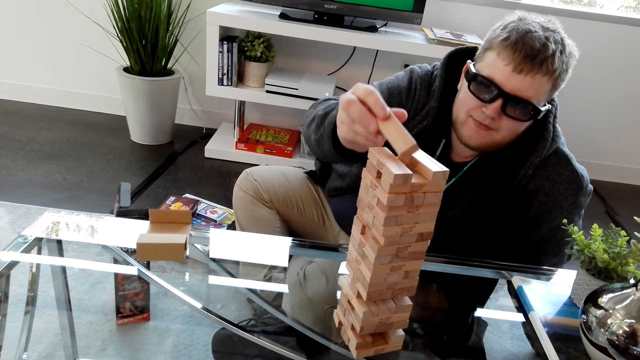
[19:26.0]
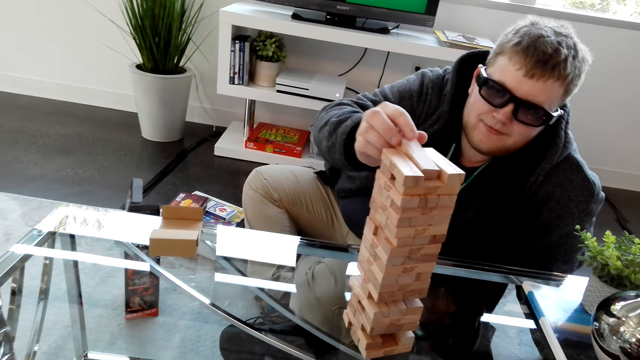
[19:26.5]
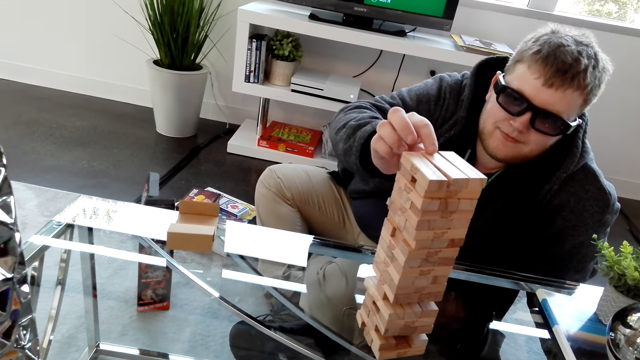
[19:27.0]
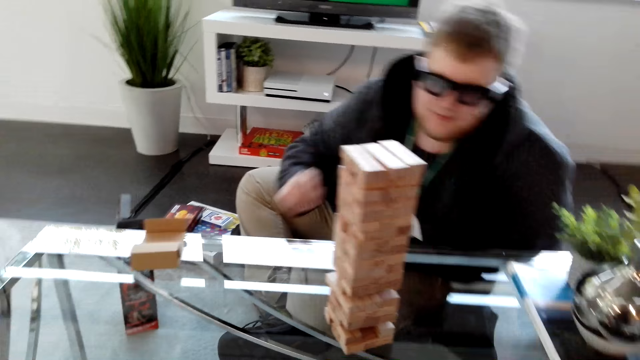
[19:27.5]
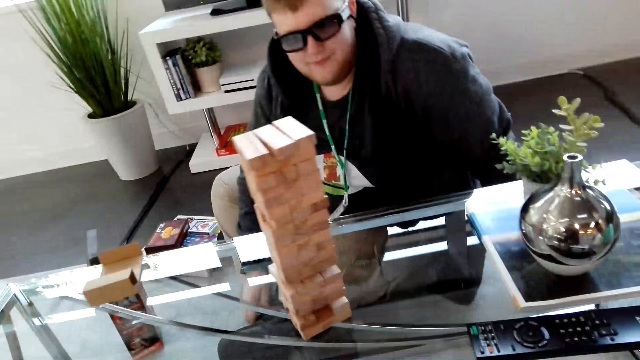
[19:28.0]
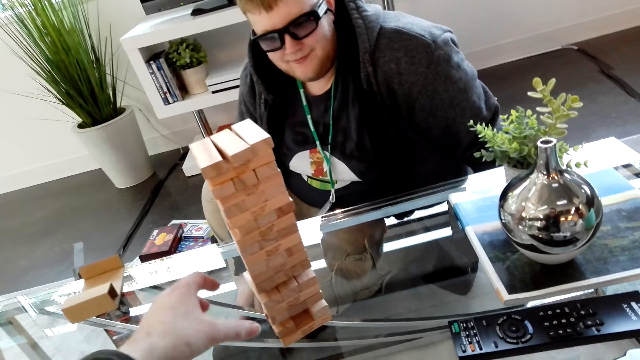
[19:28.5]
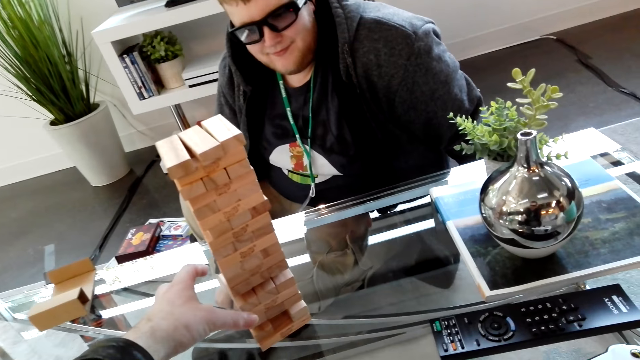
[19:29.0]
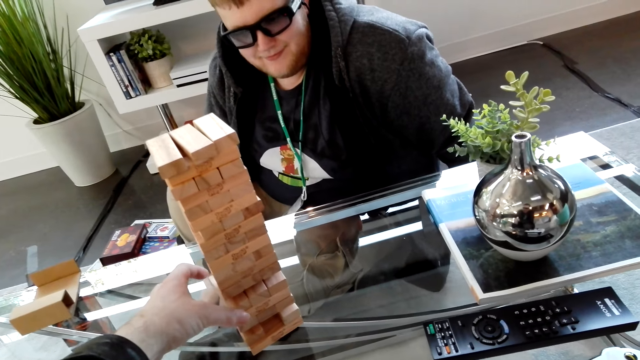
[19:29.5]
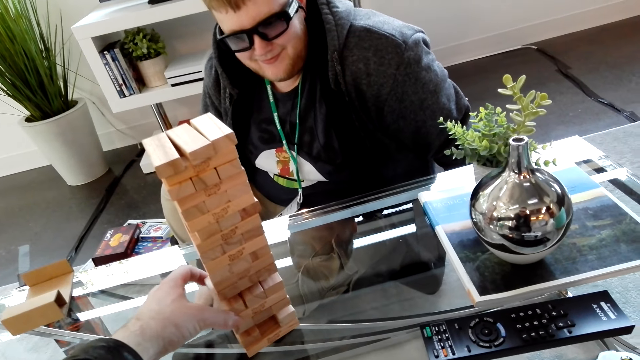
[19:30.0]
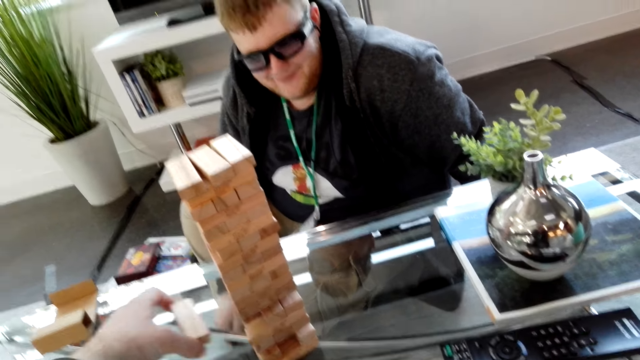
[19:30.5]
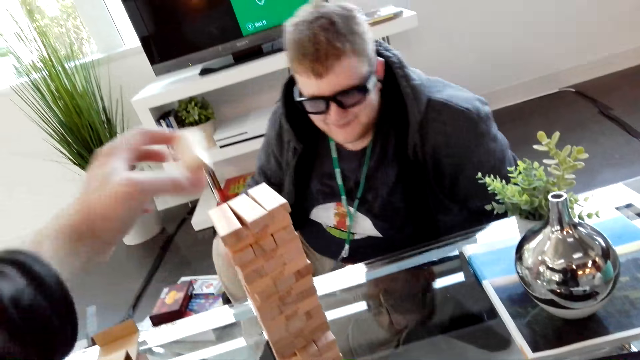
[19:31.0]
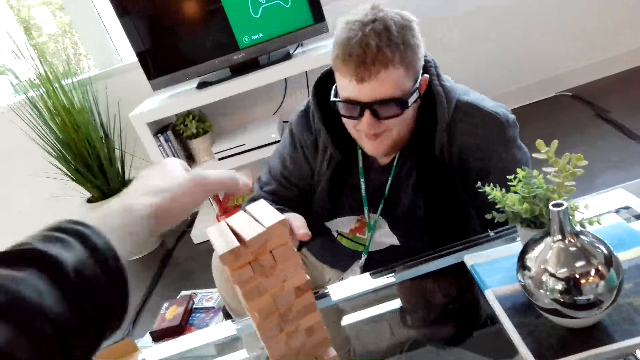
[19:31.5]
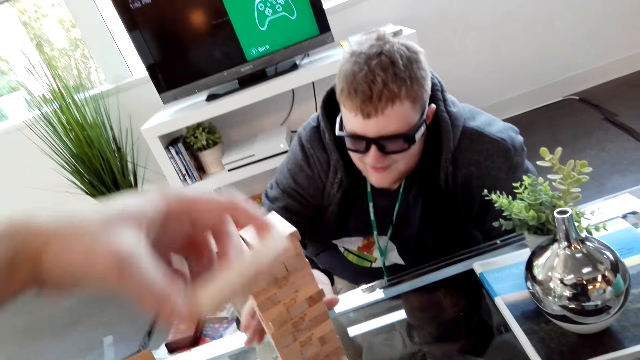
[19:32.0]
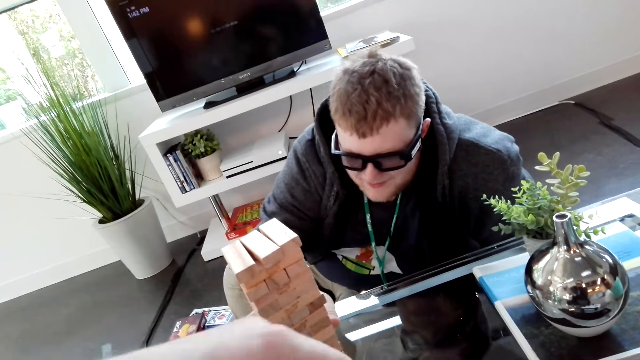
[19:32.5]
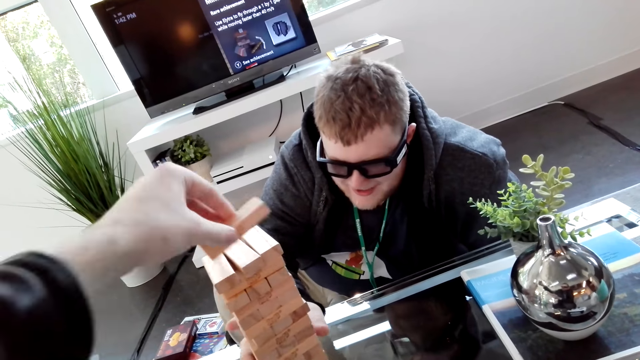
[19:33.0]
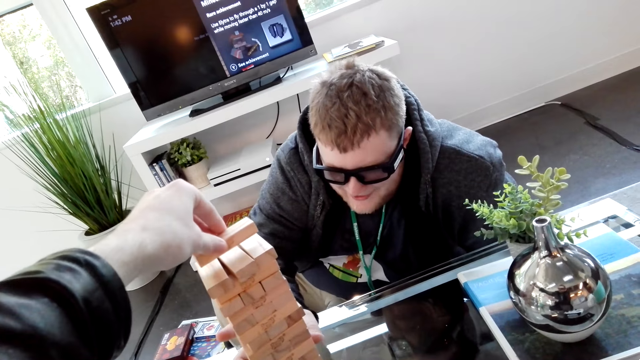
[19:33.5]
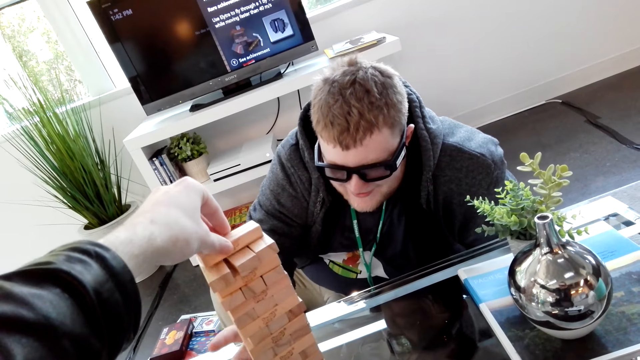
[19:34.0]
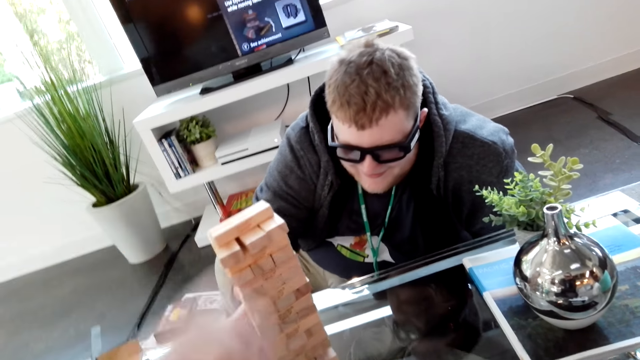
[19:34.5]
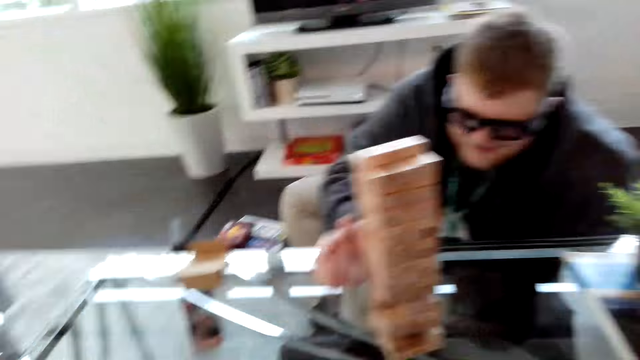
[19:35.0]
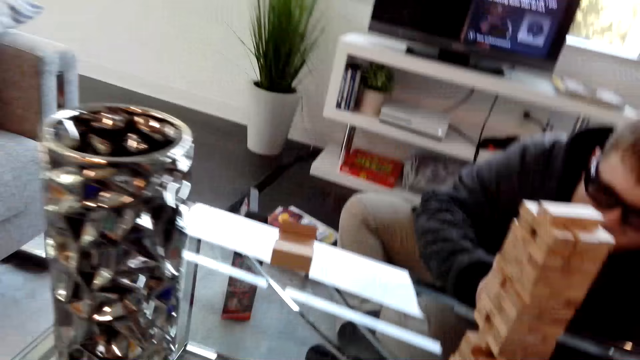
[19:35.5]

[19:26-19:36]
A man places the block on top of the tower. The camera wearer removes a block on the tower. They place the block on top of the tower.

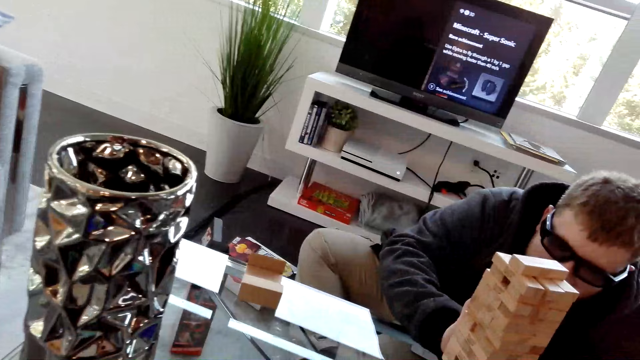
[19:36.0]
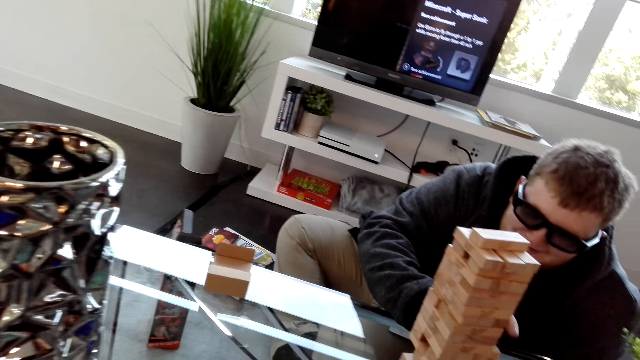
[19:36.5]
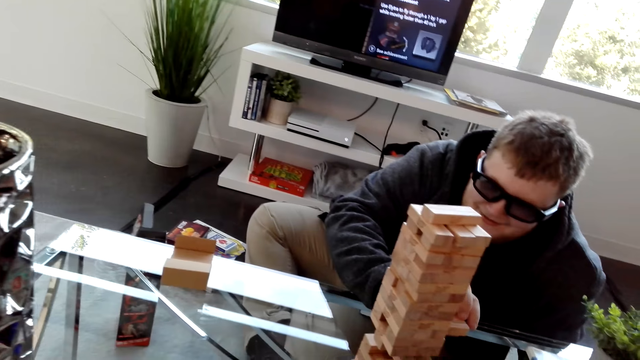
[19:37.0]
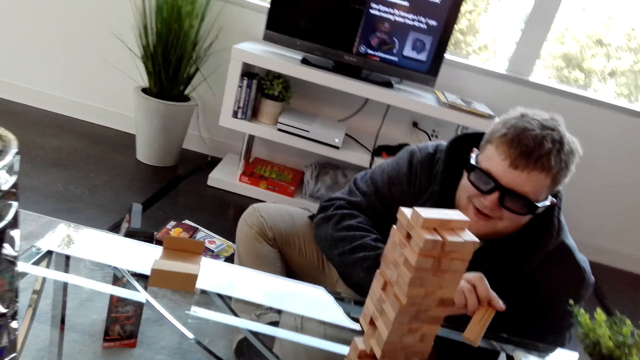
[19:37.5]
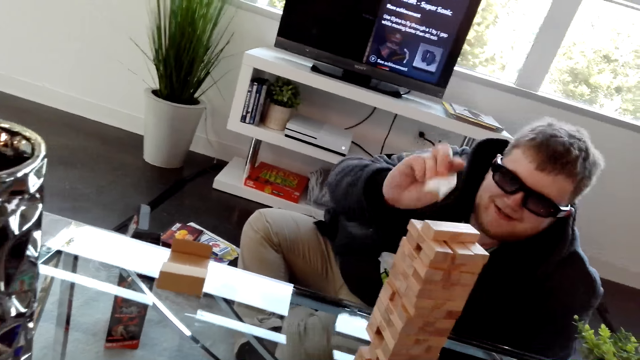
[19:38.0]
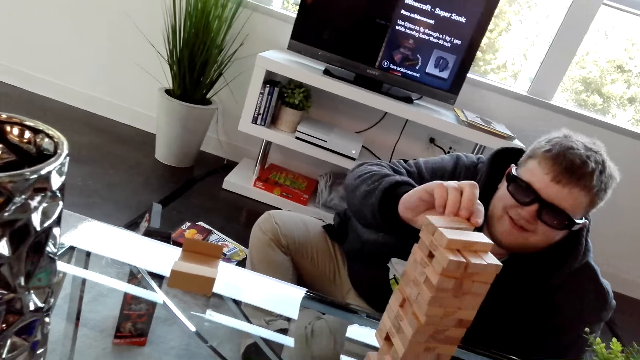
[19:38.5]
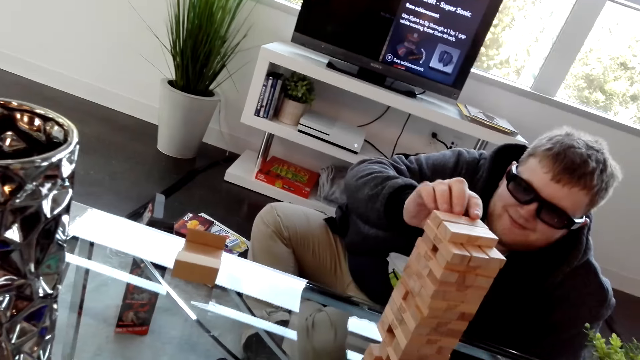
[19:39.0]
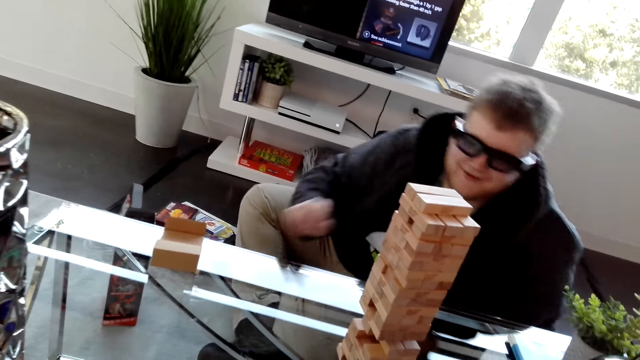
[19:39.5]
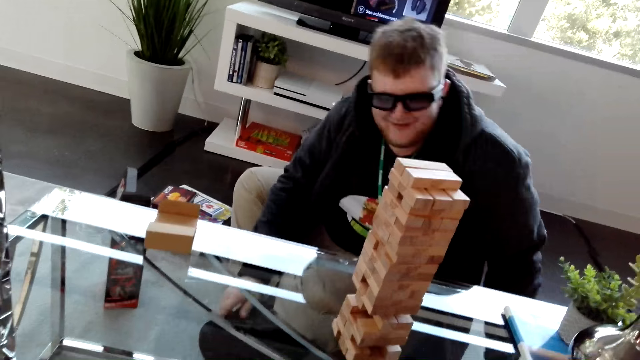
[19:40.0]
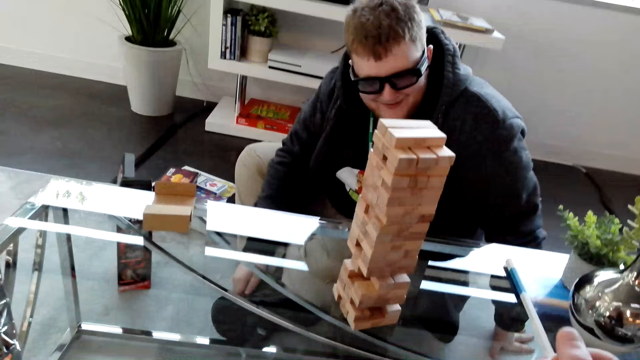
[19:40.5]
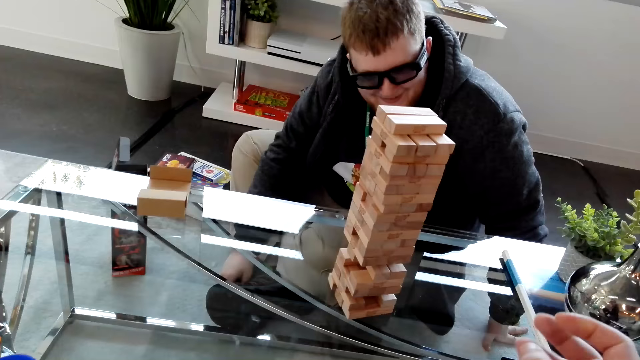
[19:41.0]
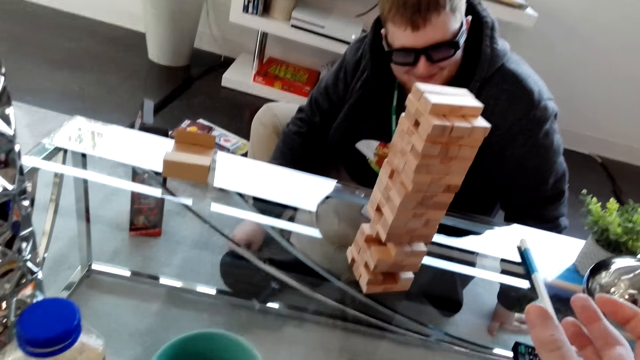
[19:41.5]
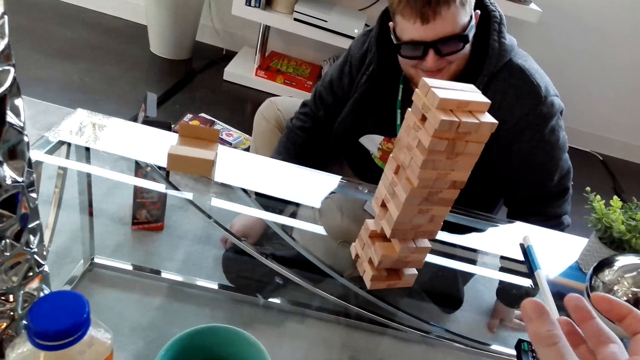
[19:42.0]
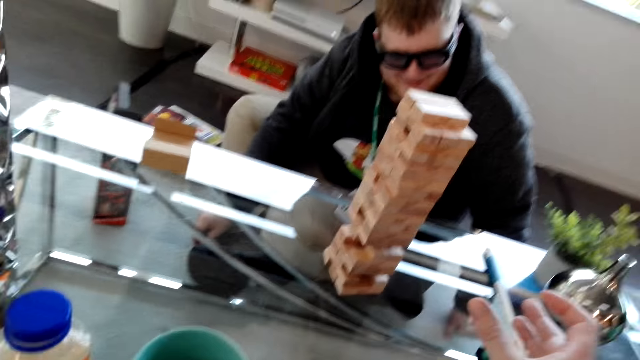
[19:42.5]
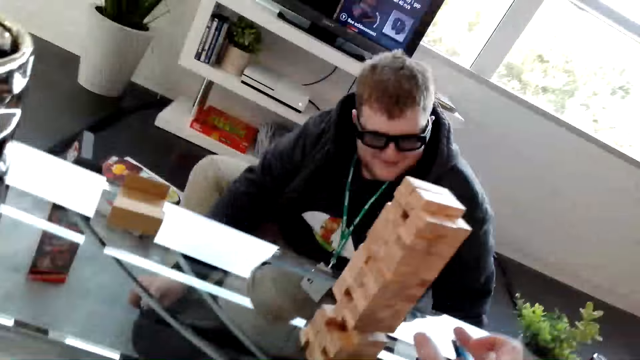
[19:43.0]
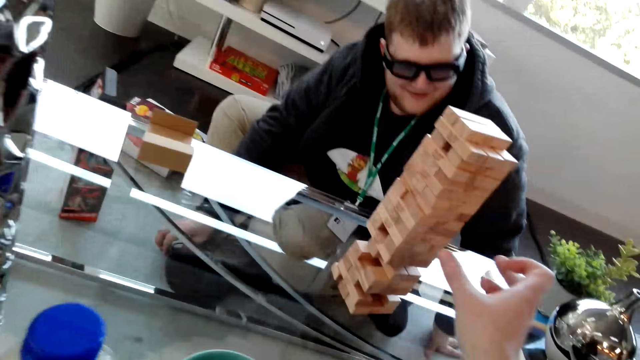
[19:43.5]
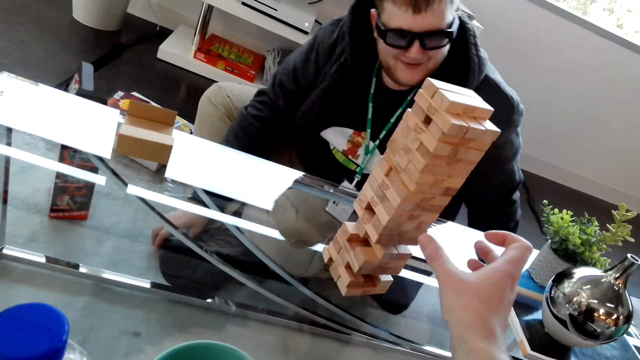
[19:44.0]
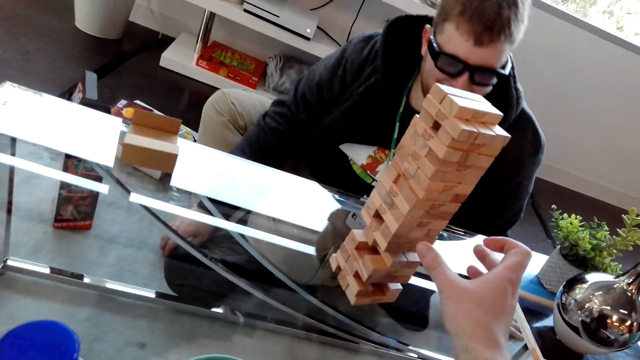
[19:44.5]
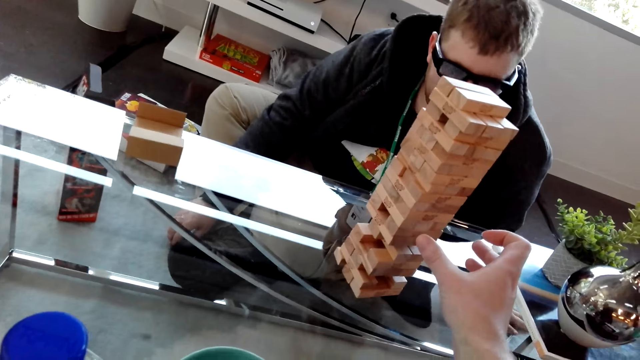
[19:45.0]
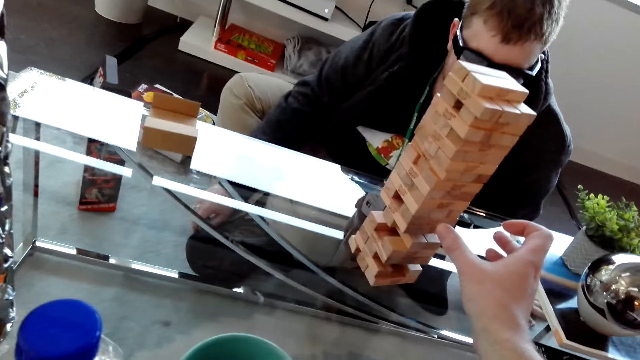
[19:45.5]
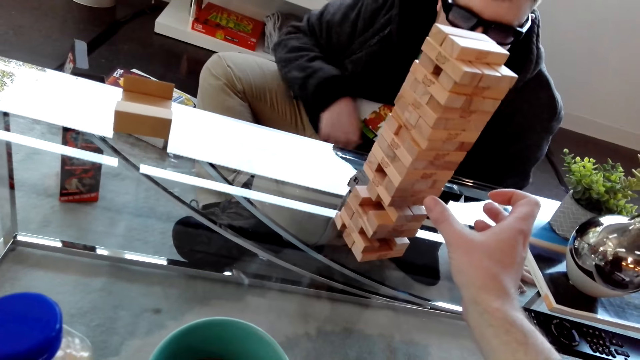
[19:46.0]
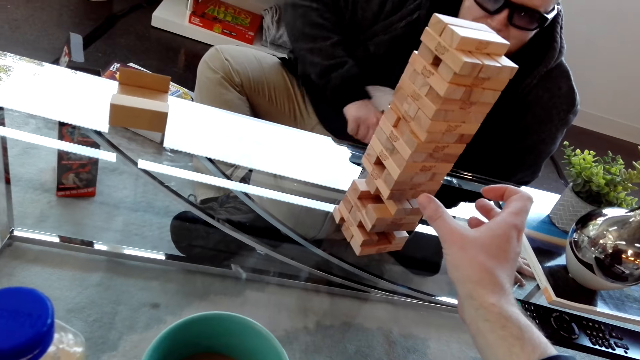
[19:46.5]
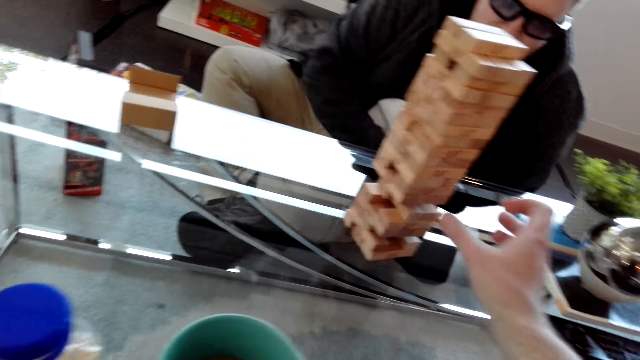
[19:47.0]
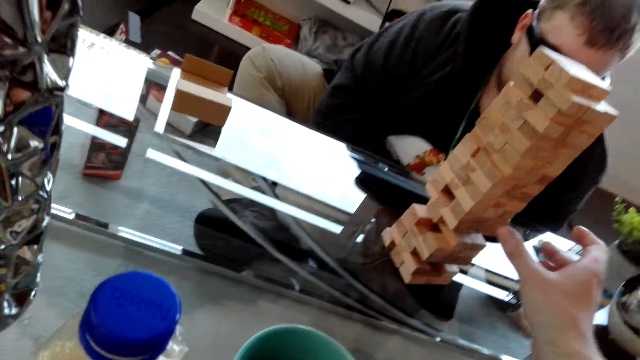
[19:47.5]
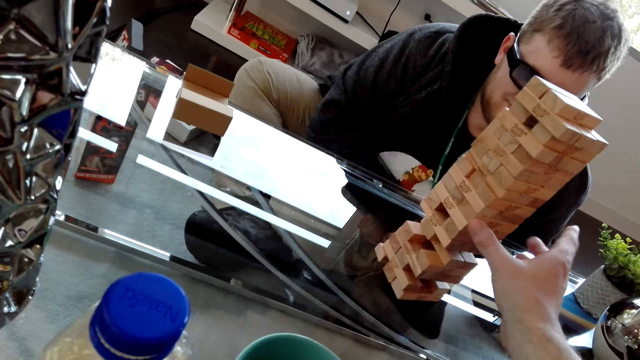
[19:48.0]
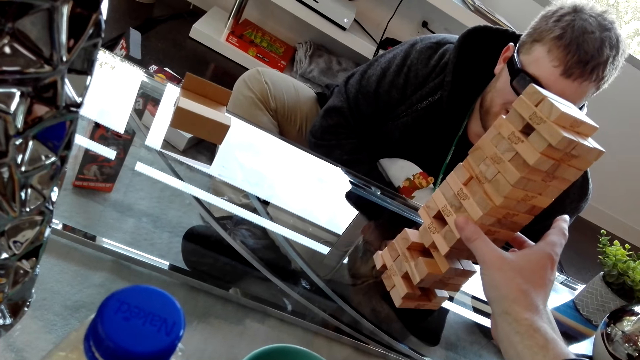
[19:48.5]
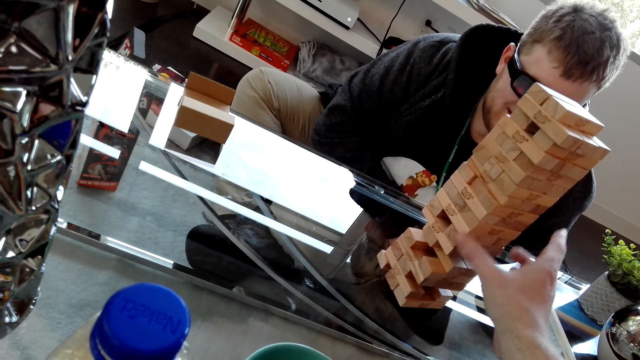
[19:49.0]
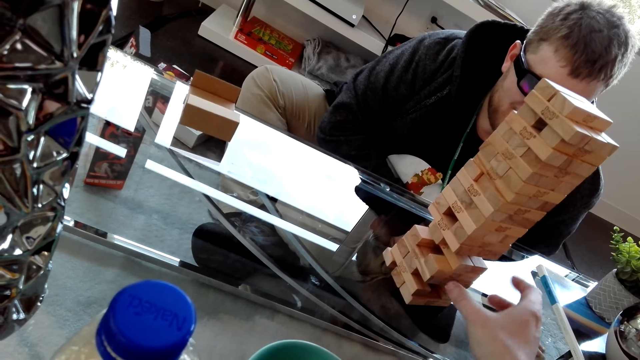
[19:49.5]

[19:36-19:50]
A man removes a block on the tower and places the block on top of the tower.
